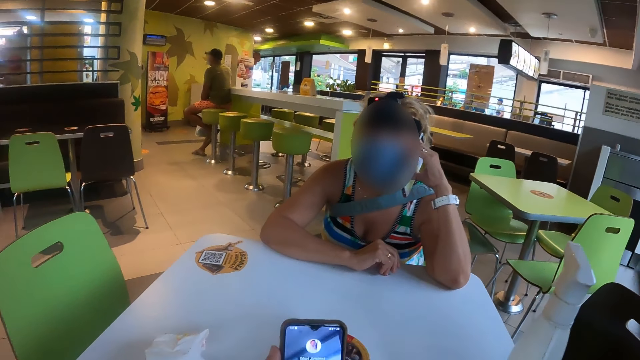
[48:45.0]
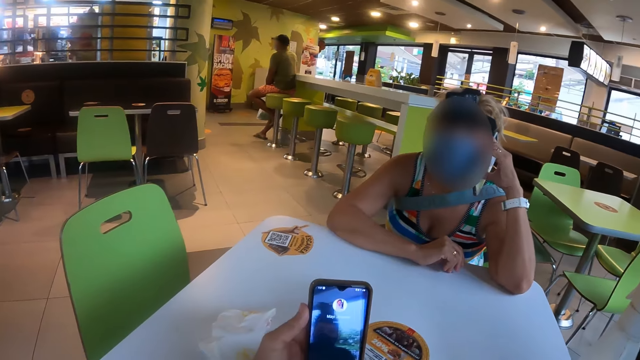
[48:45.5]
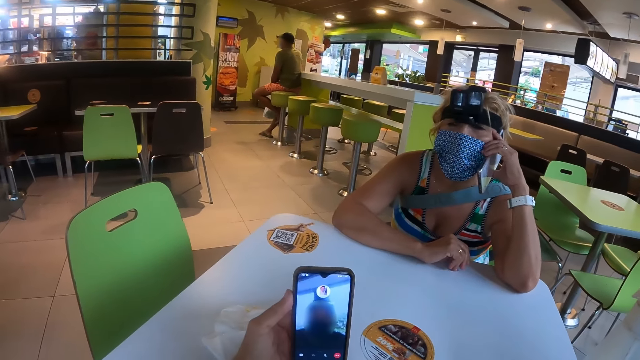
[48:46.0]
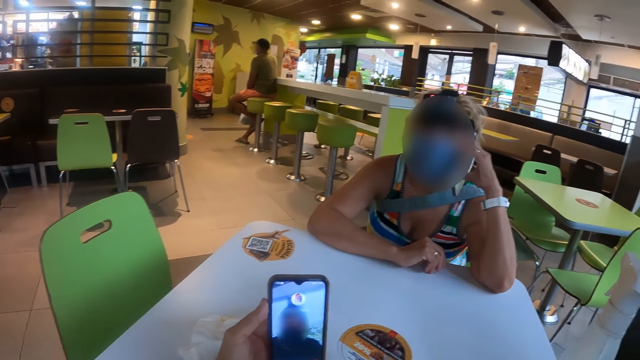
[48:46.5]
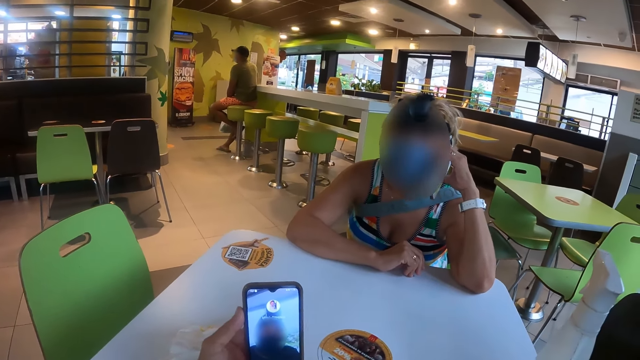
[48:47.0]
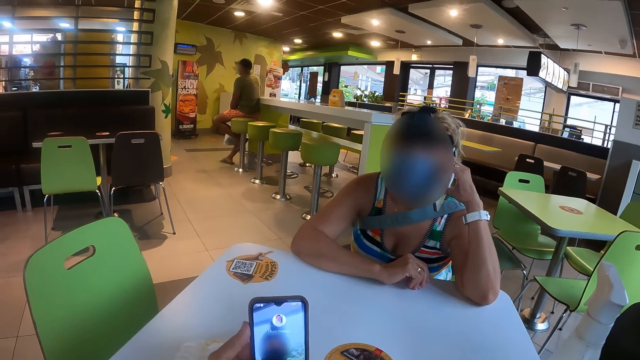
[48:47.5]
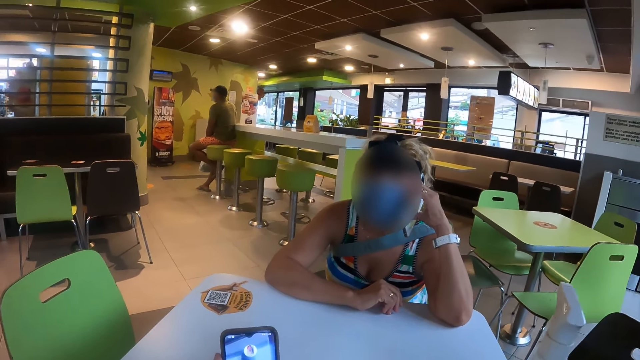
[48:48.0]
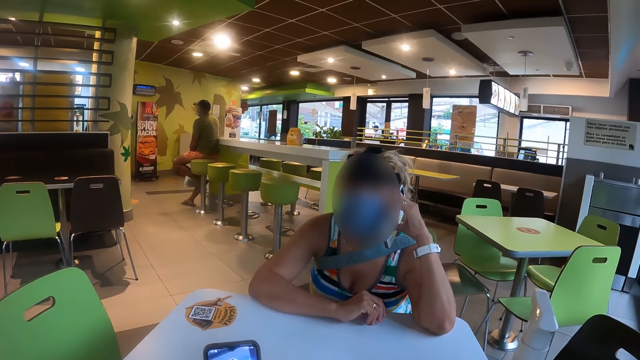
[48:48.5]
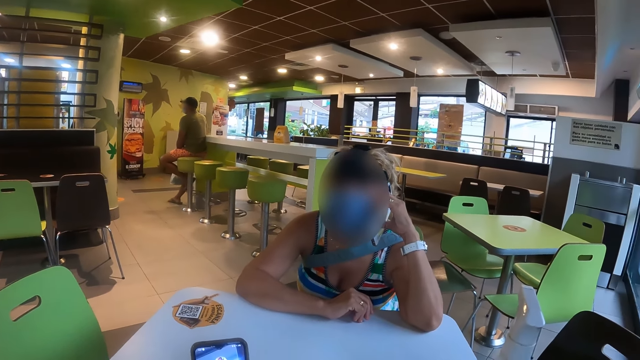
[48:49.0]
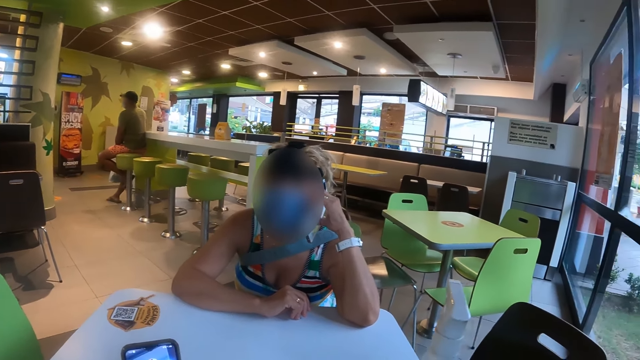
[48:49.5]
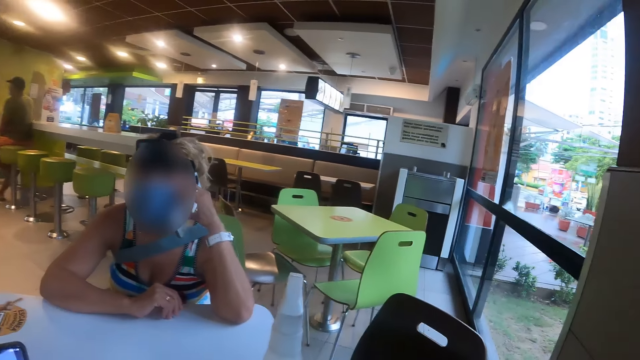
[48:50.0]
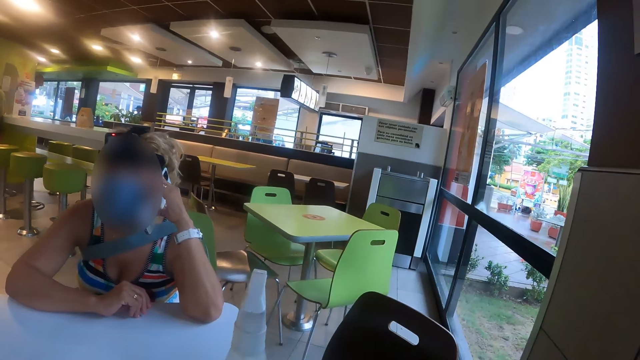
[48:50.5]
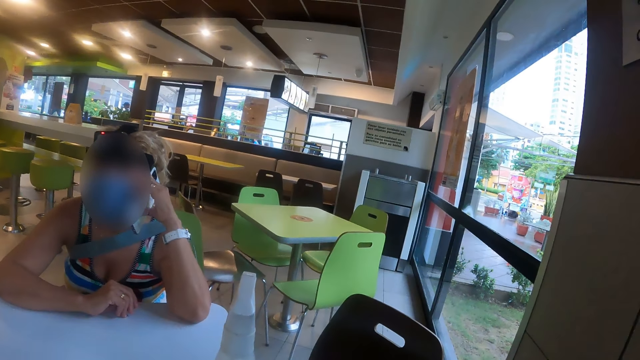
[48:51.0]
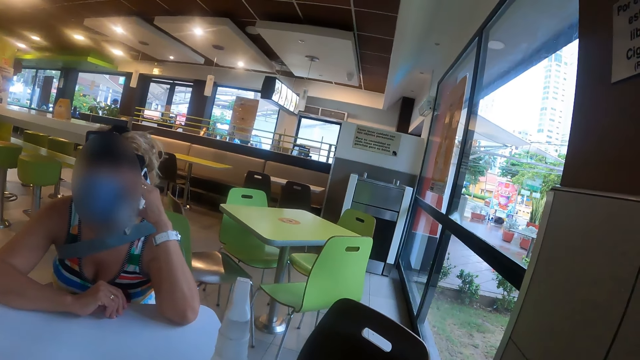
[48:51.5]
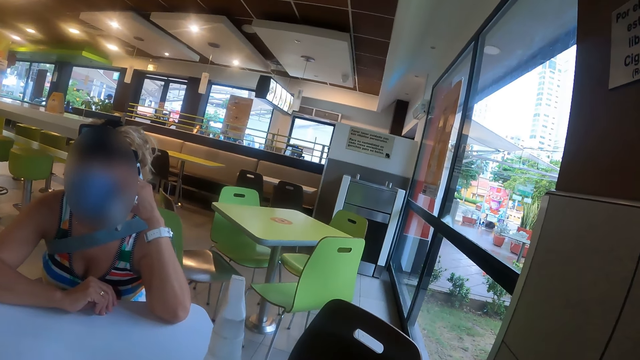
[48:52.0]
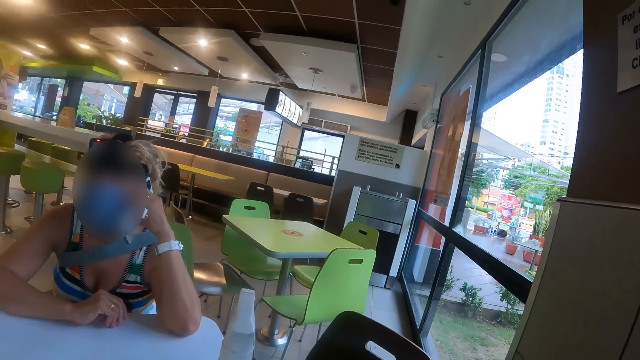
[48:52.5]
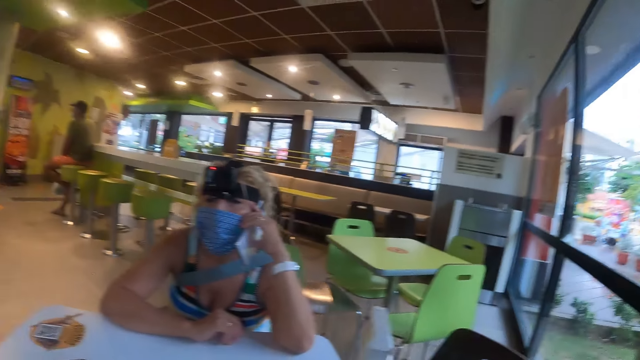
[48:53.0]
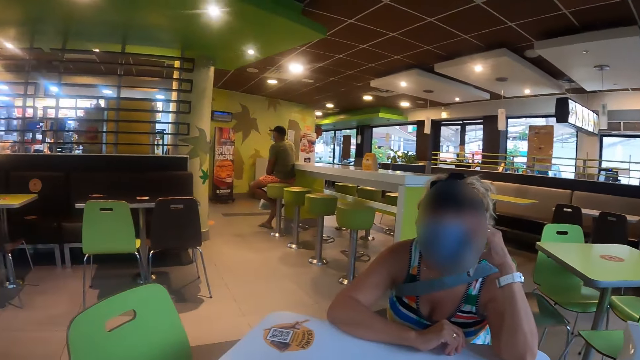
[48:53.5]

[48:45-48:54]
The camera wearer adjusts the phone. They look around in the restaurant.

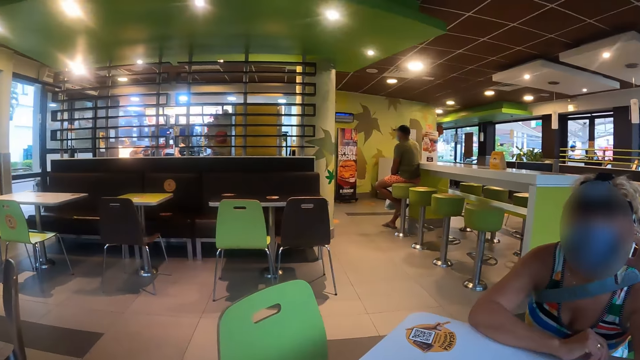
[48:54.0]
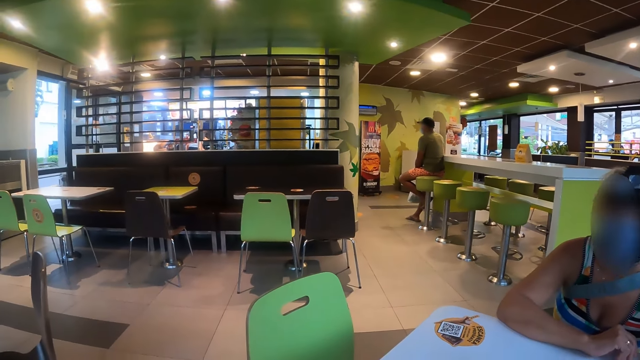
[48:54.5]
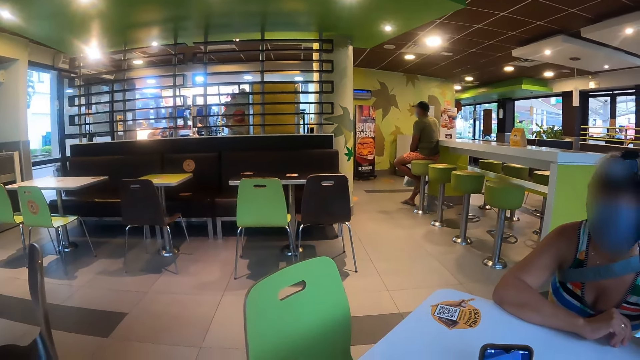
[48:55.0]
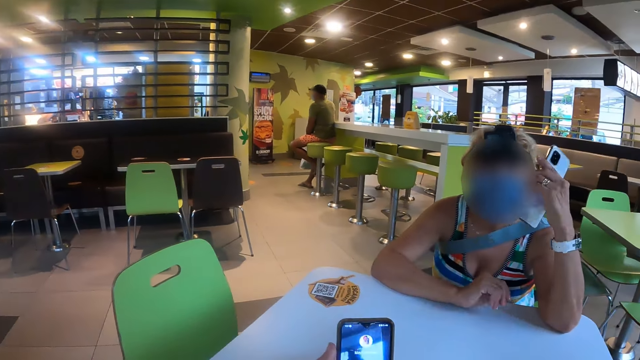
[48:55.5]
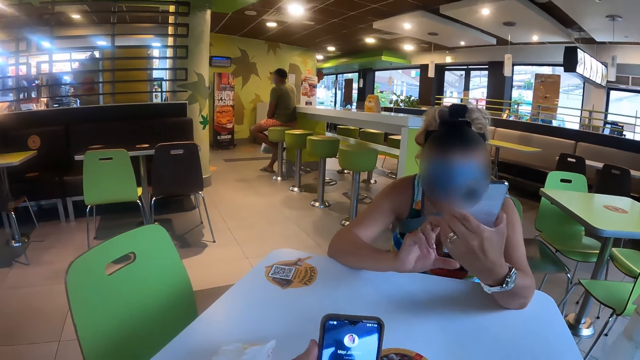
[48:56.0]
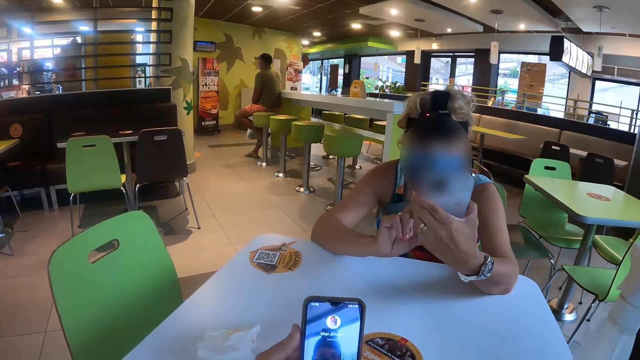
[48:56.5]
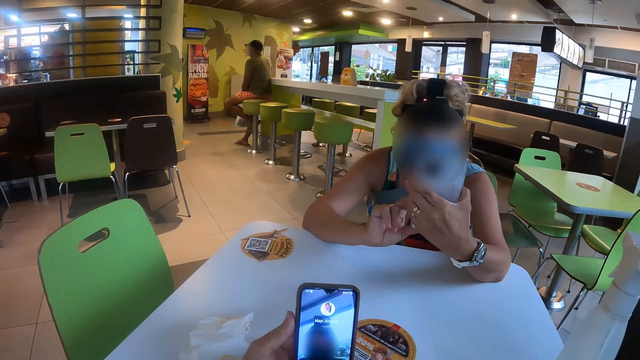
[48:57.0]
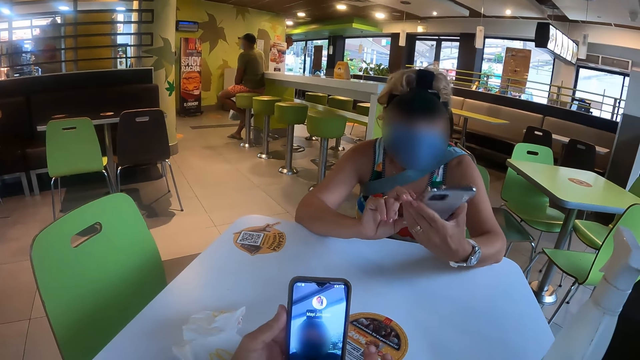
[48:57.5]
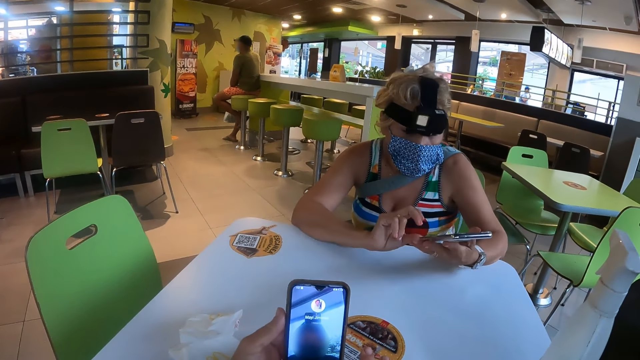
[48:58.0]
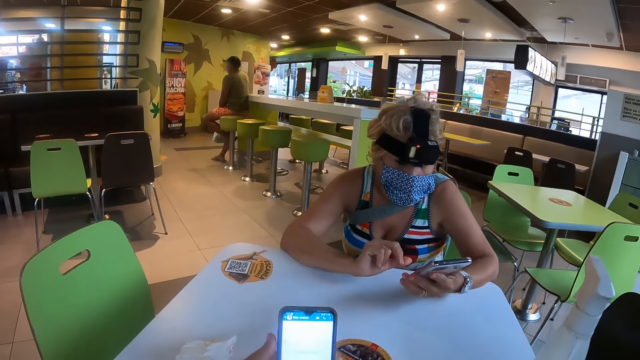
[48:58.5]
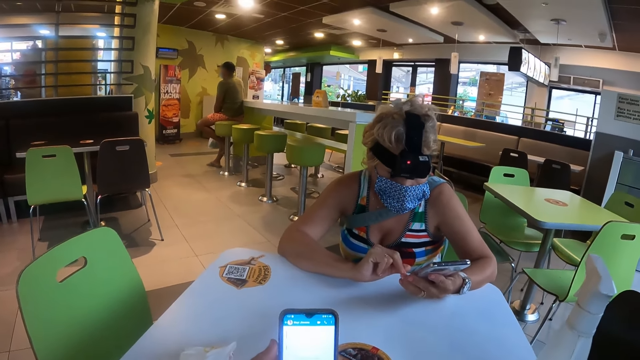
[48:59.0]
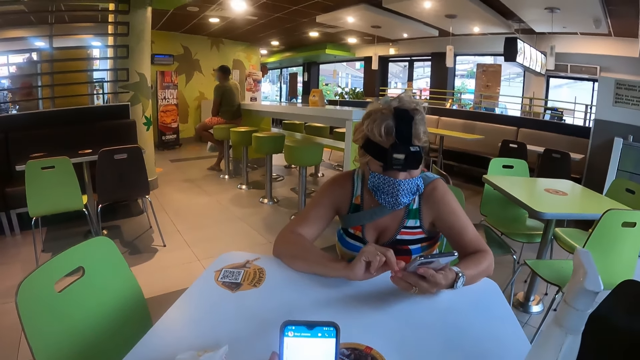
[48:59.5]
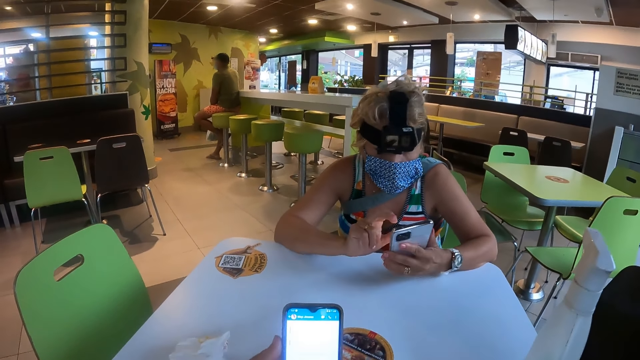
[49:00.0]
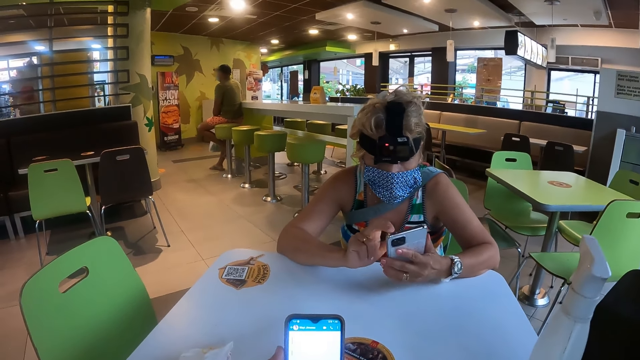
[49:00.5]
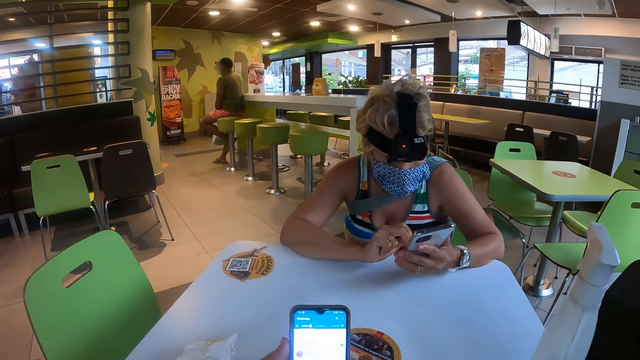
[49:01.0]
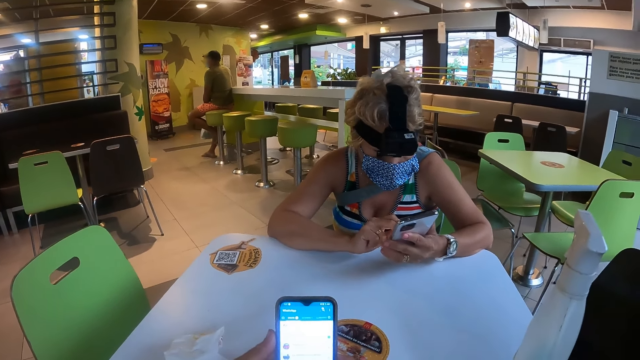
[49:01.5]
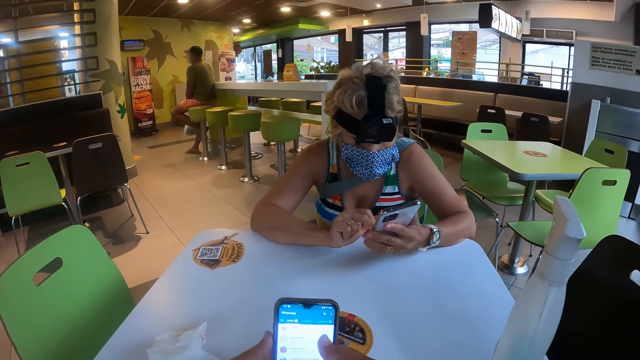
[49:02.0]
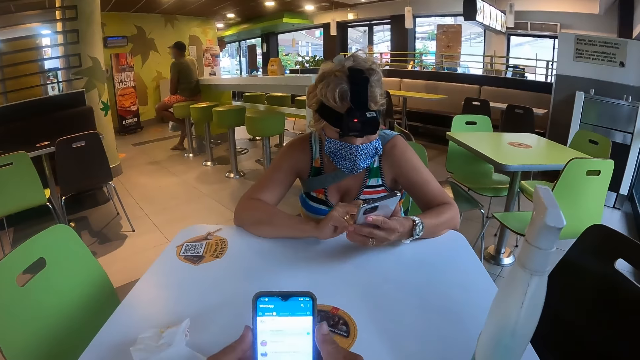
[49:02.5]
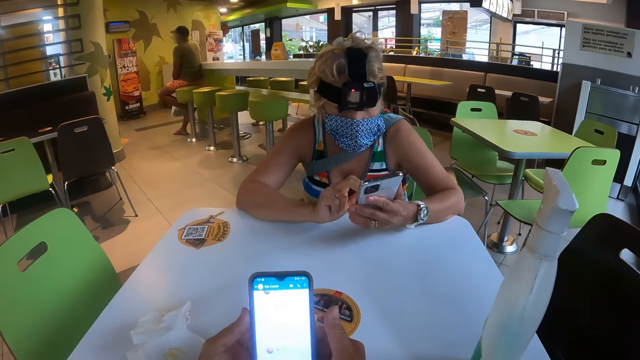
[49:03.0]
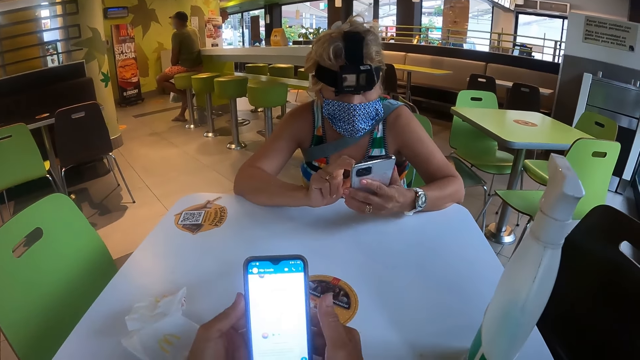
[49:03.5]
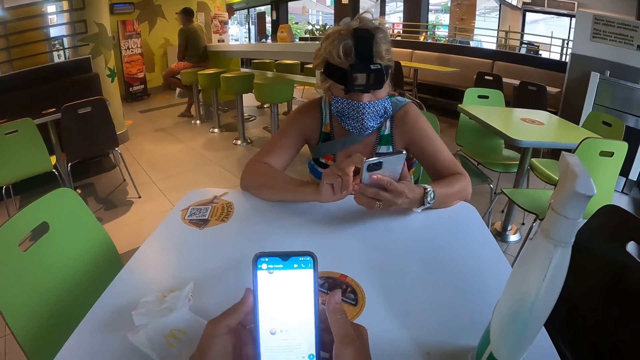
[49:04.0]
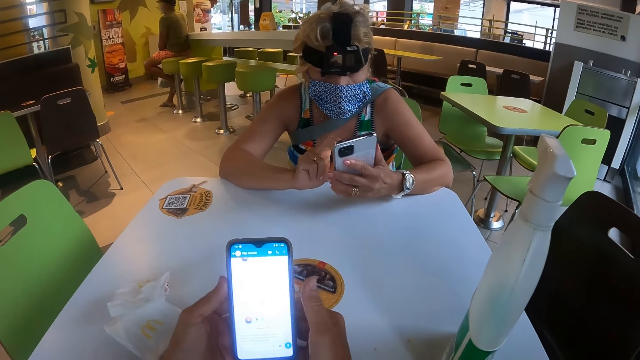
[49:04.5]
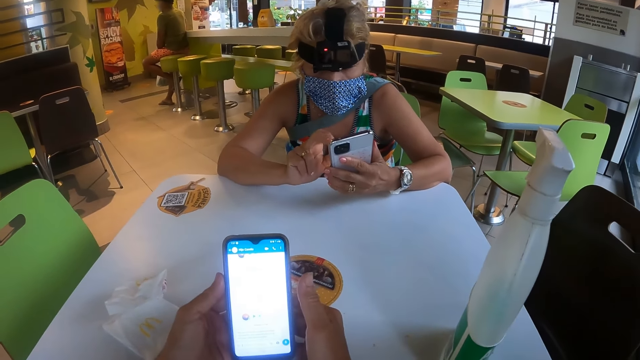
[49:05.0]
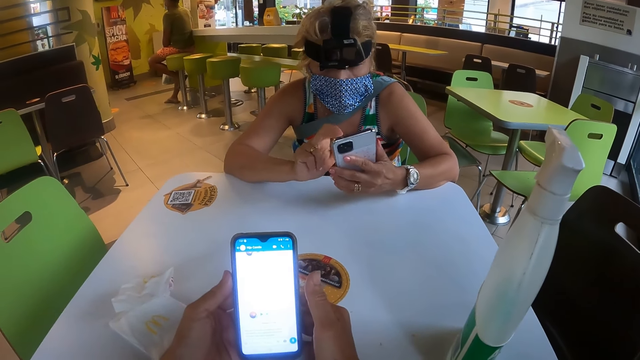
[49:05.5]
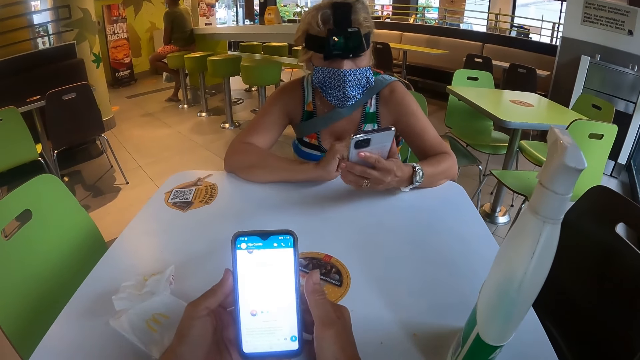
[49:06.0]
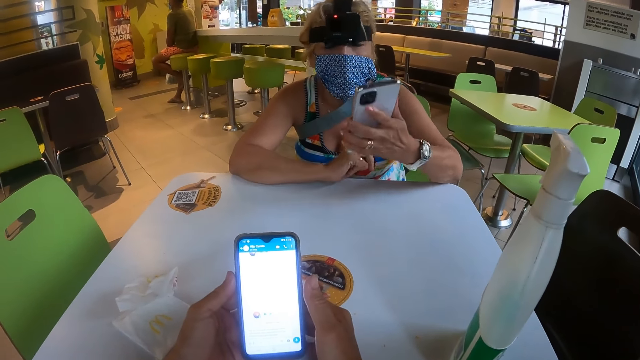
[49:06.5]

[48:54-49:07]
The camera wearer operates the phone. The woman adjusts a phone and operates the phone. She adjusts the phone and operates the phone.
